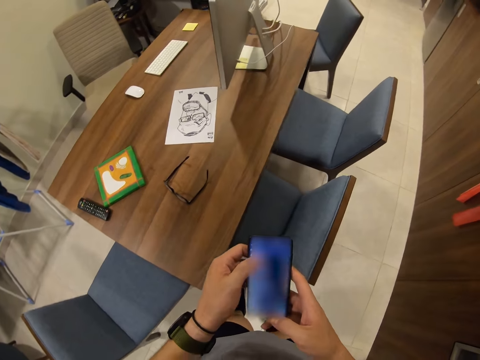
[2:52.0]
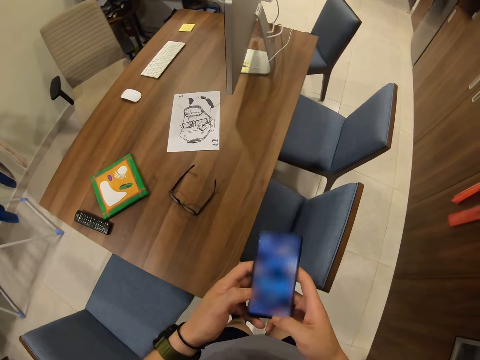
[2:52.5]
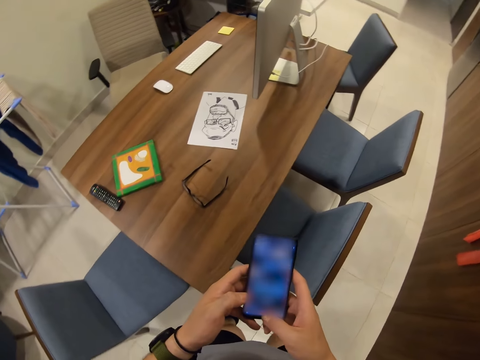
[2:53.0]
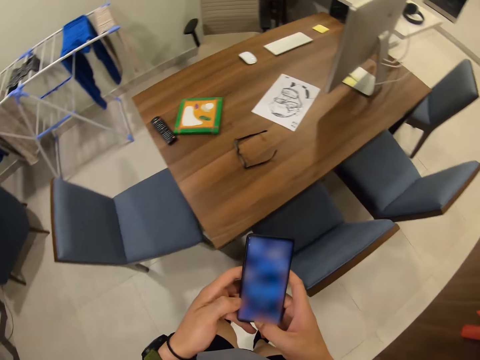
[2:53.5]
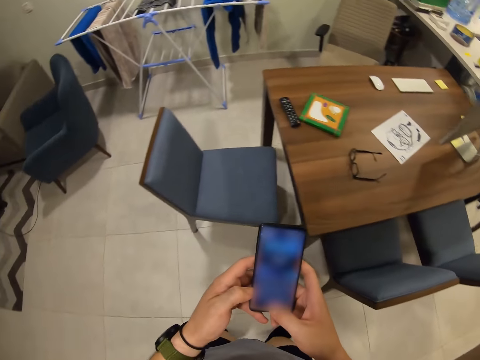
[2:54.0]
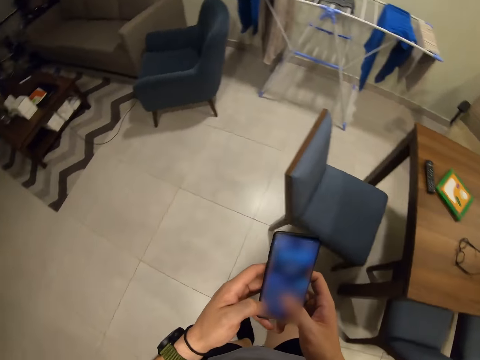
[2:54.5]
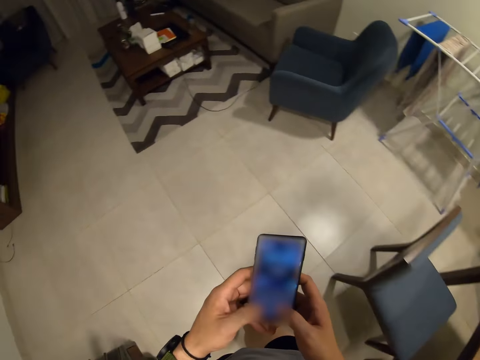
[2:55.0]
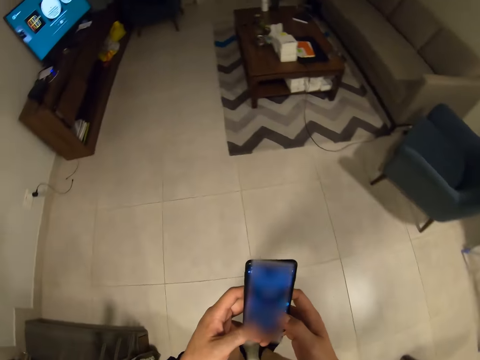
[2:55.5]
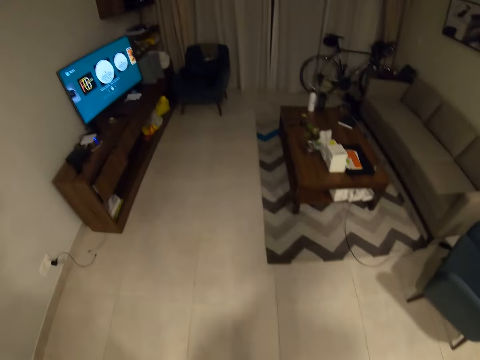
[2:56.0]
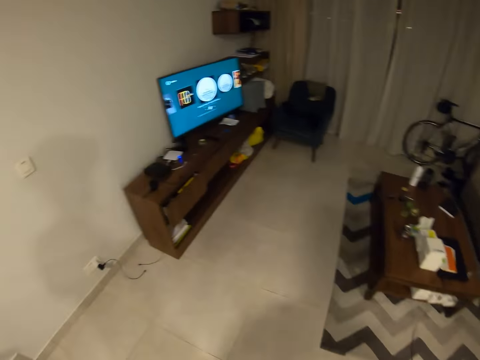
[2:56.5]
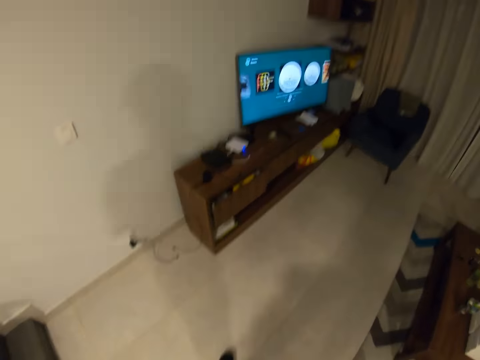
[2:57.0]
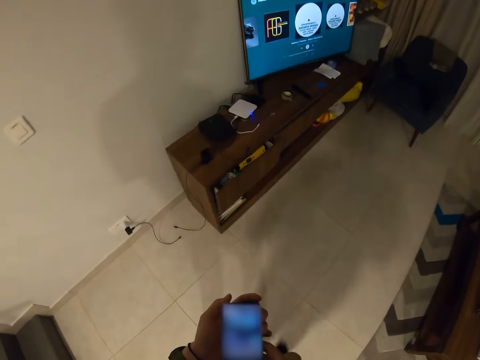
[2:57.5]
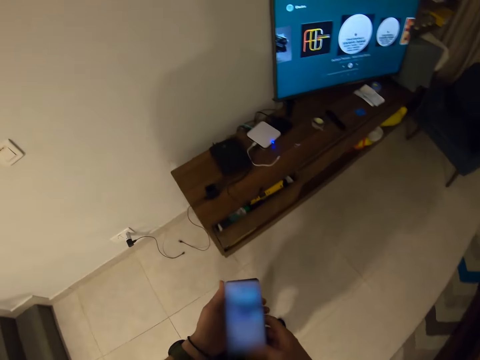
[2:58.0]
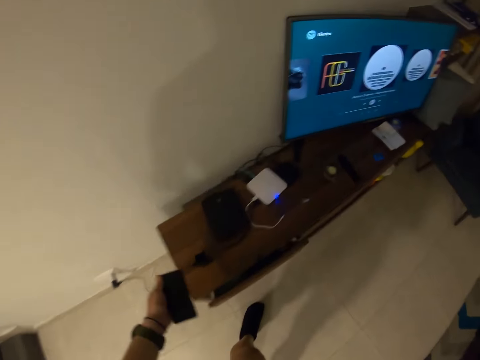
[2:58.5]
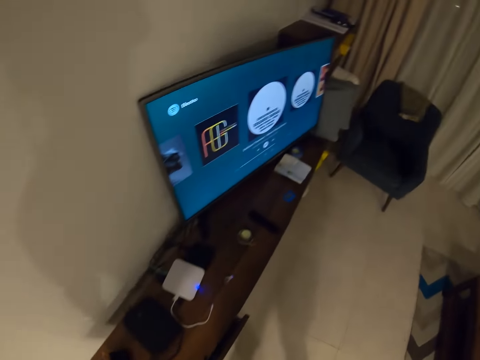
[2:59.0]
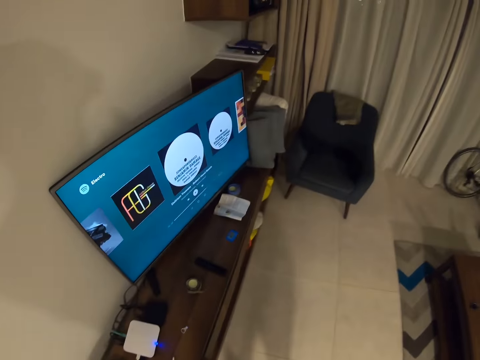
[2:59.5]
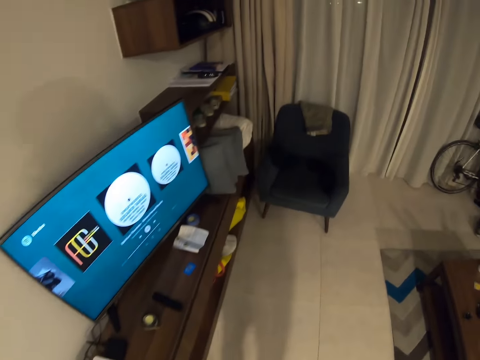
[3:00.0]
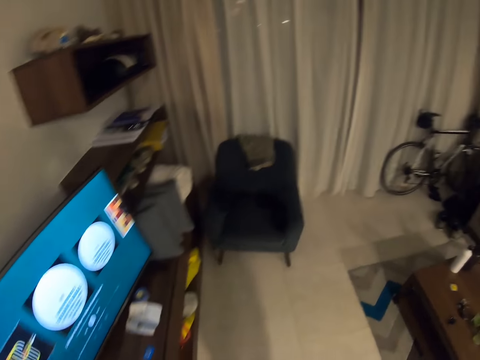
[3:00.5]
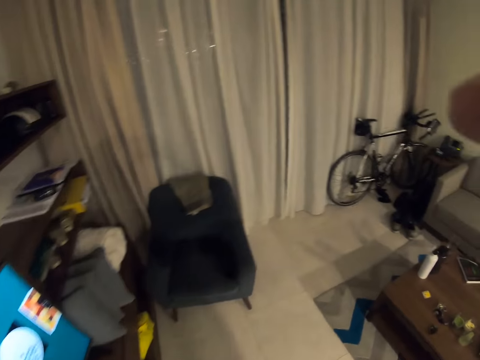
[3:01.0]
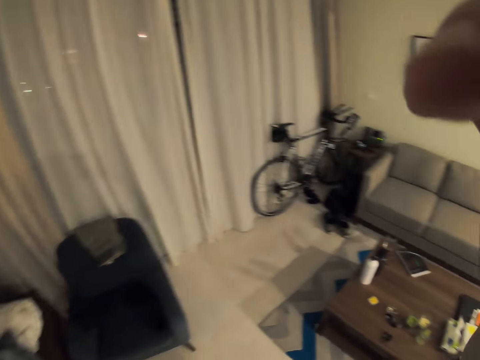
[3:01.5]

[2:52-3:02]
The camera wearer walks around the house. They use the phone. They place the phone on the TV cabinet. They hold the camera.
